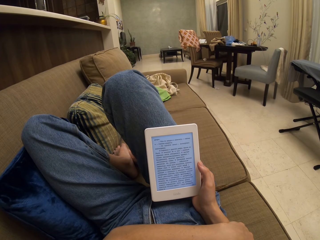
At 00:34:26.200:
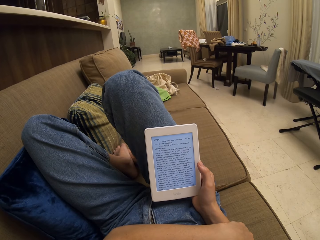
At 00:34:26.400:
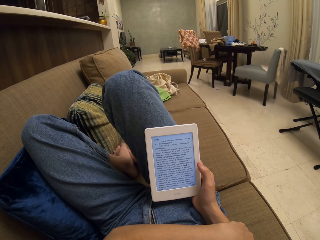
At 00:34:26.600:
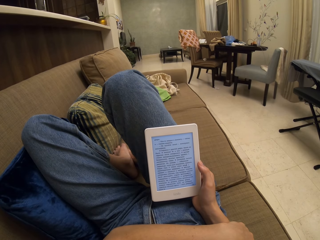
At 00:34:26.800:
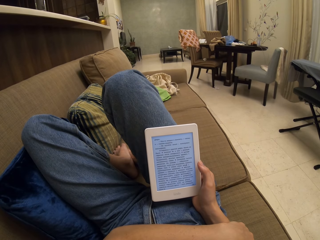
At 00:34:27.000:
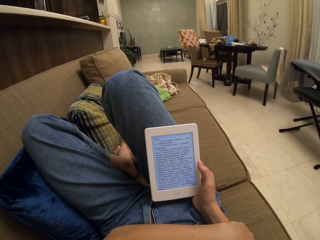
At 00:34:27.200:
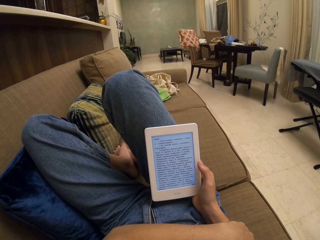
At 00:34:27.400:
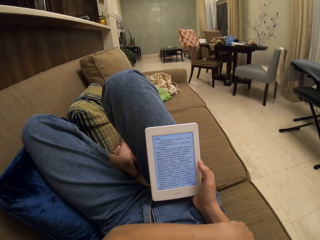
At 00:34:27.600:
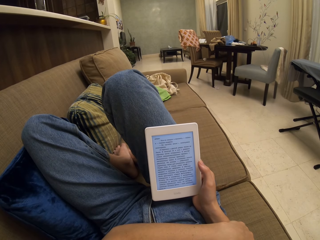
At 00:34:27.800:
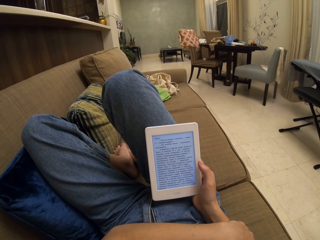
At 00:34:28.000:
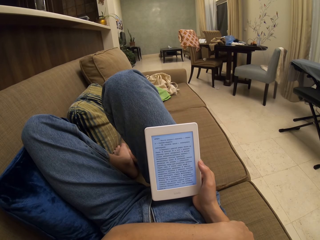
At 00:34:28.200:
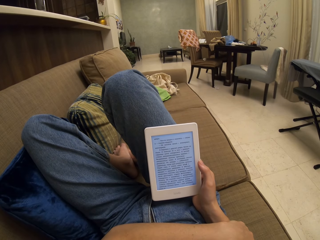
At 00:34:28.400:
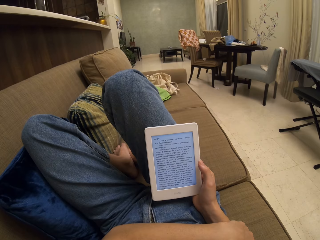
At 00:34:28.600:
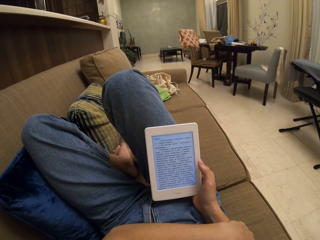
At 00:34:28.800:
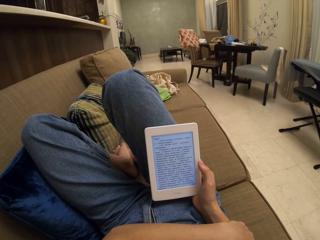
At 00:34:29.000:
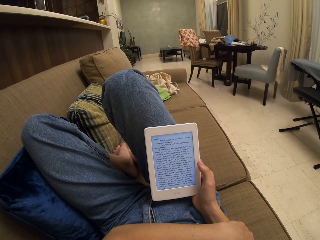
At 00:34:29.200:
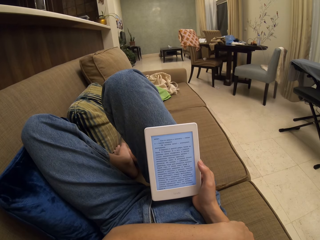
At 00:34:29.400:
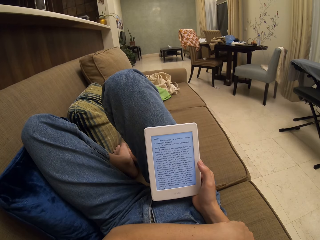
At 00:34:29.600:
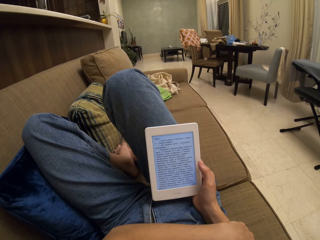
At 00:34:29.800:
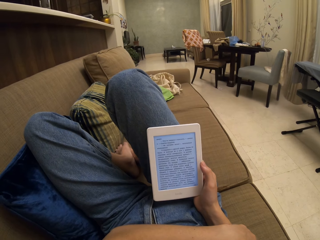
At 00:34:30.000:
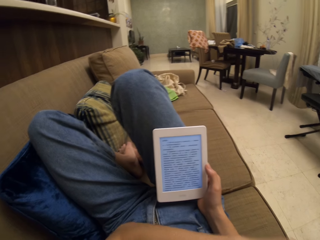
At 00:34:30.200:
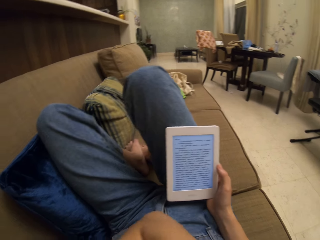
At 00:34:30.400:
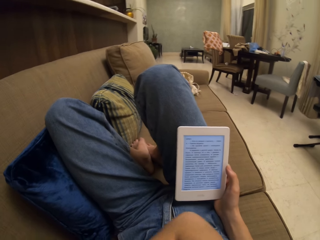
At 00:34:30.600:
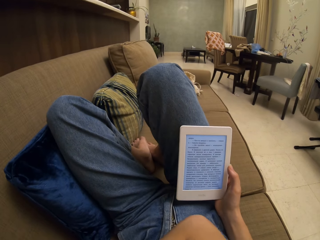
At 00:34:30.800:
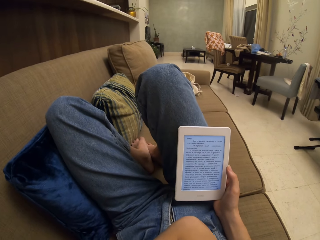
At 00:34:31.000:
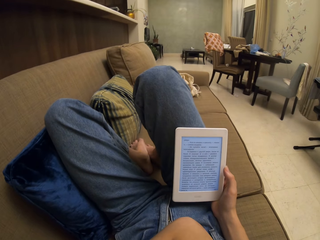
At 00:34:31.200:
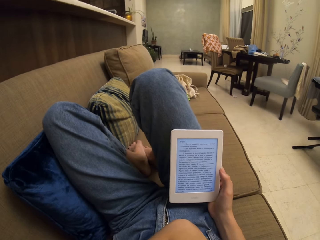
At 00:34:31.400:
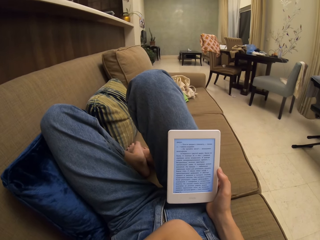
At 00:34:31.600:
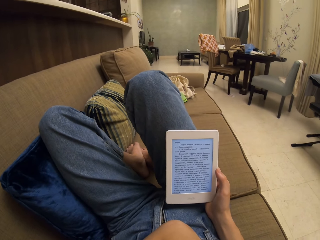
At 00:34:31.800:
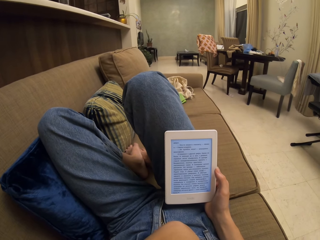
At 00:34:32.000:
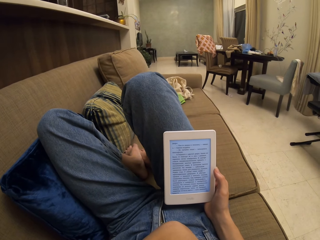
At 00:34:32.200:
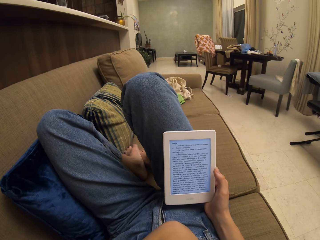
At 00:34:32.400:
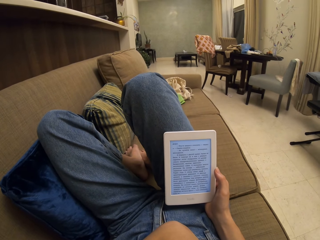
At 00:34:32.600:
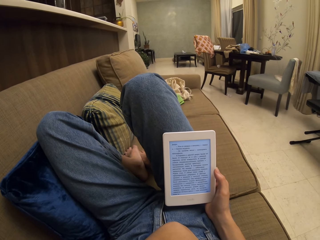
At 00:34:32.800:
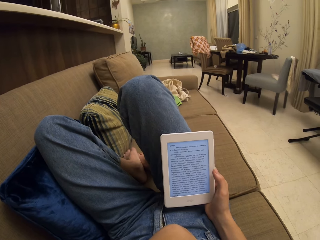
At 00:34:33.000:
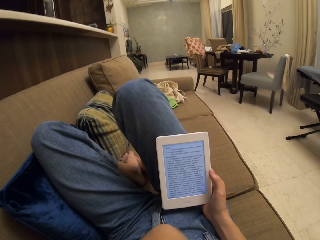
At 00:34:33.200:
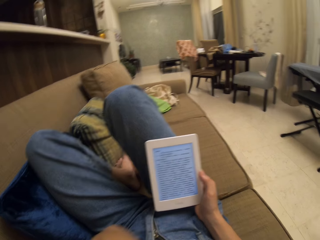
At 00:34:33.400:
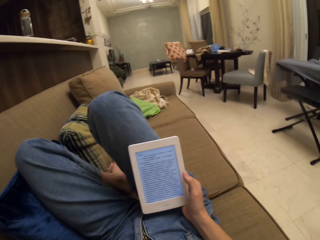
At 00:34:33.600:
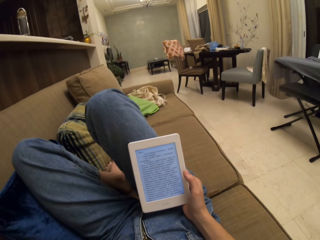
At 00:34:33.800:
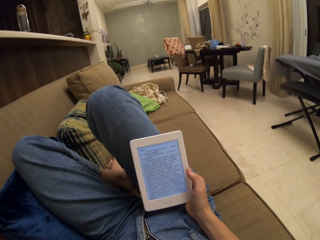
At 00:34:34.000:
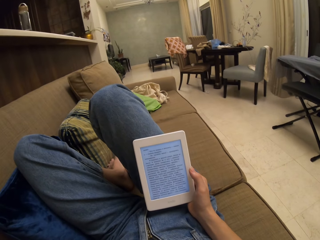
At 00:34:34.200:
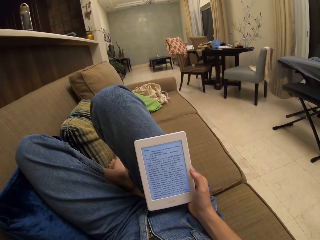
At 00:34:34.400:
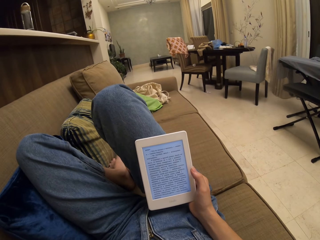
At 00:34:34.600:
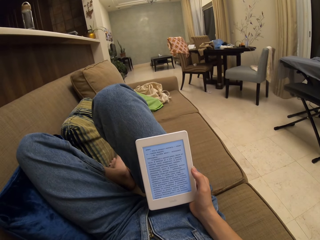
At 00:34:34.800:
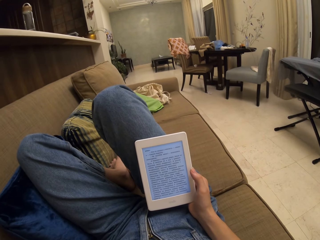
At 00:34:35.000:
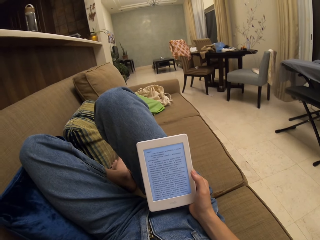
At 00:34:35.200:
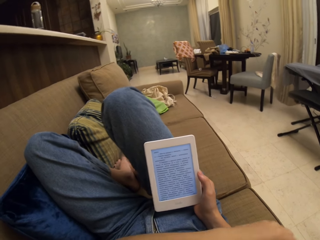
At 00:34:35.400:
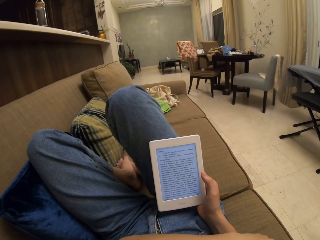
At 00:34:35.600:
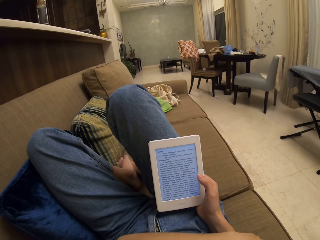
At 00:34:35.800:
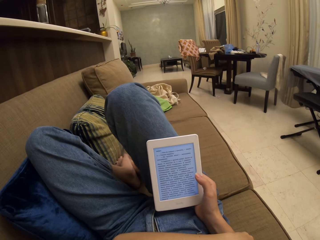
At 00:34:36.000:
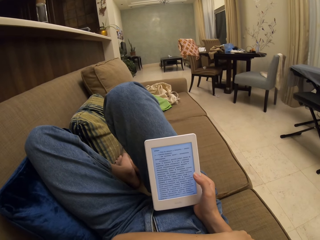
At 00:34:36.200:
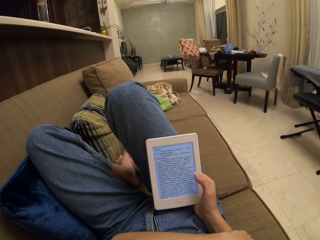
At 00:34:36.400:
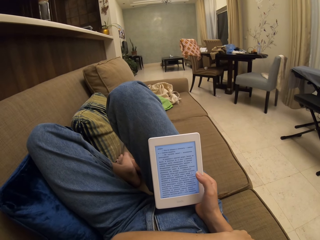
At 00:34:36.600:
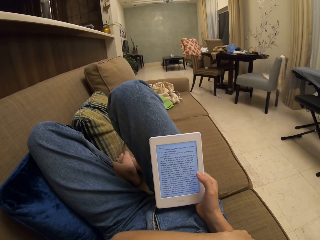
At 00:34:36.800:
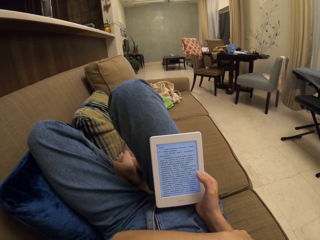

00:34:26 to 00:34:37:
The camera wearer raises the arm.

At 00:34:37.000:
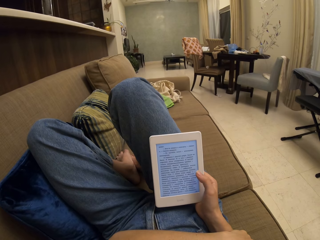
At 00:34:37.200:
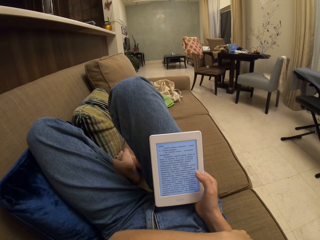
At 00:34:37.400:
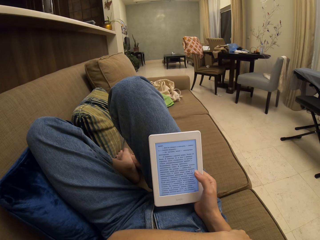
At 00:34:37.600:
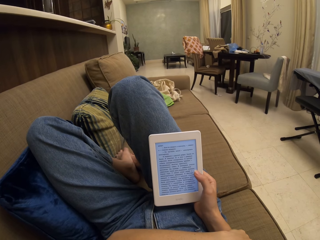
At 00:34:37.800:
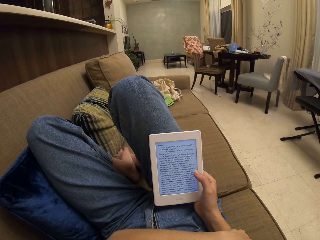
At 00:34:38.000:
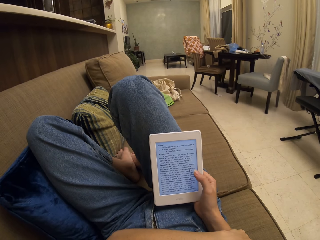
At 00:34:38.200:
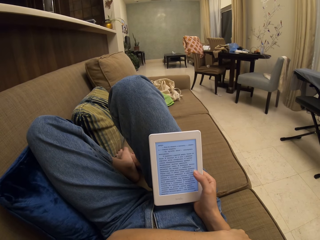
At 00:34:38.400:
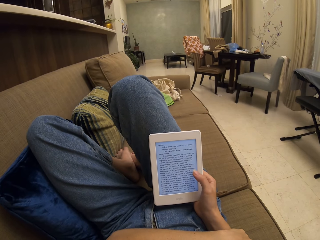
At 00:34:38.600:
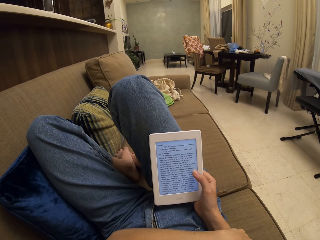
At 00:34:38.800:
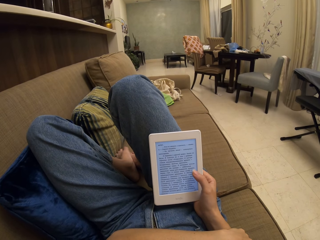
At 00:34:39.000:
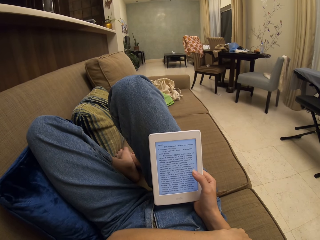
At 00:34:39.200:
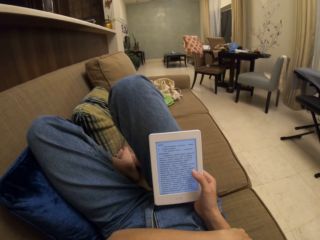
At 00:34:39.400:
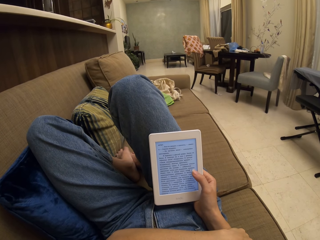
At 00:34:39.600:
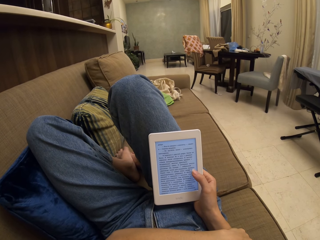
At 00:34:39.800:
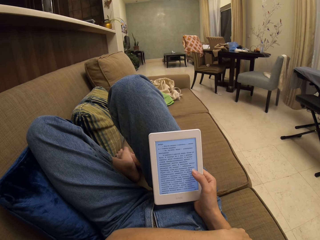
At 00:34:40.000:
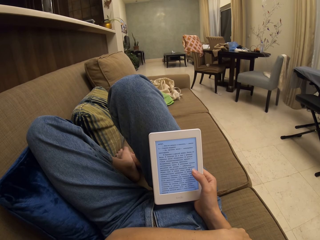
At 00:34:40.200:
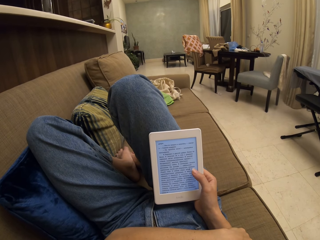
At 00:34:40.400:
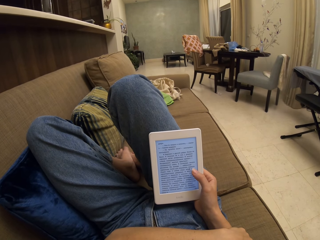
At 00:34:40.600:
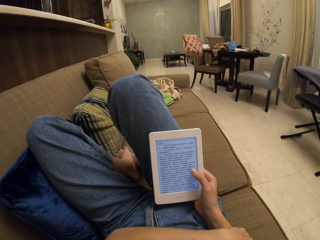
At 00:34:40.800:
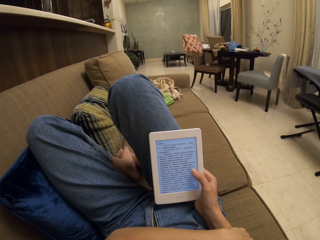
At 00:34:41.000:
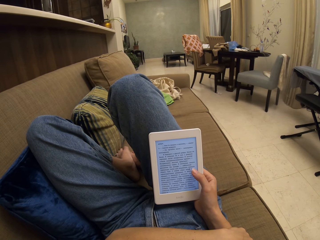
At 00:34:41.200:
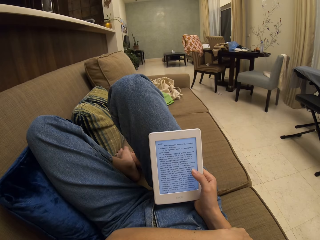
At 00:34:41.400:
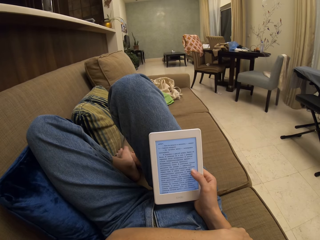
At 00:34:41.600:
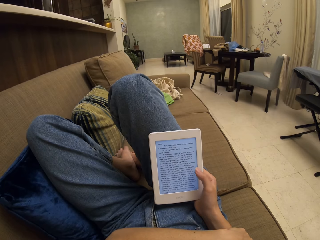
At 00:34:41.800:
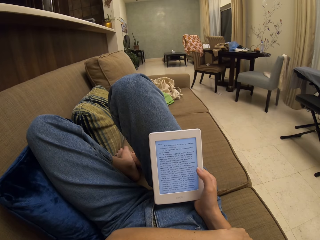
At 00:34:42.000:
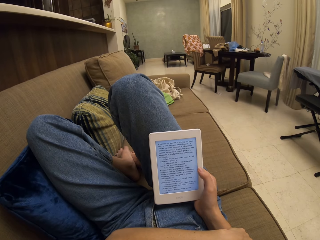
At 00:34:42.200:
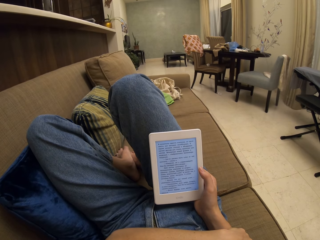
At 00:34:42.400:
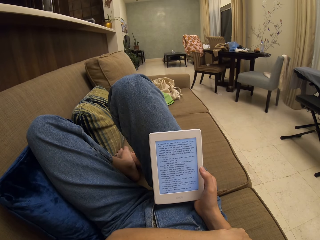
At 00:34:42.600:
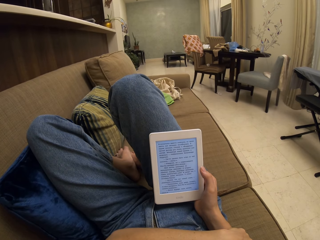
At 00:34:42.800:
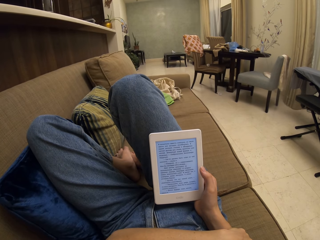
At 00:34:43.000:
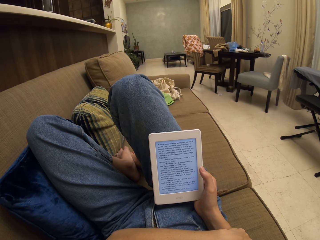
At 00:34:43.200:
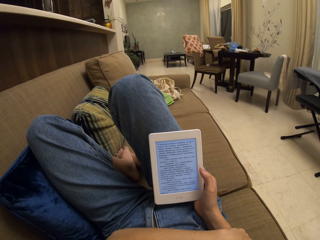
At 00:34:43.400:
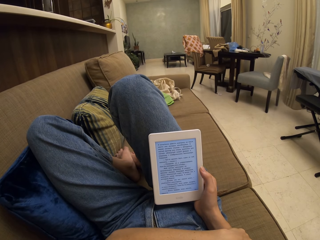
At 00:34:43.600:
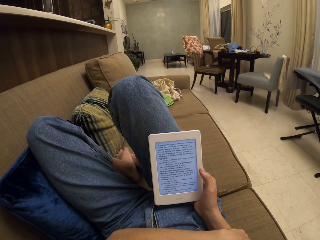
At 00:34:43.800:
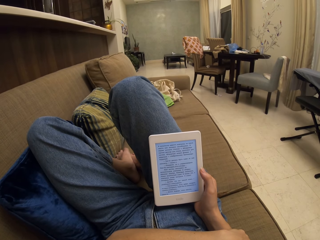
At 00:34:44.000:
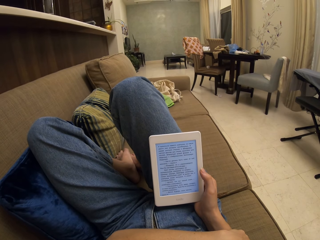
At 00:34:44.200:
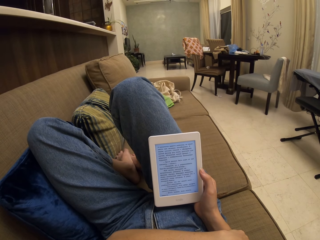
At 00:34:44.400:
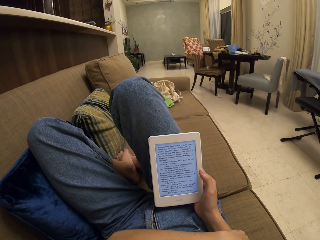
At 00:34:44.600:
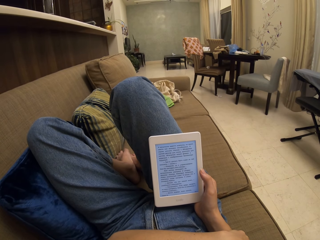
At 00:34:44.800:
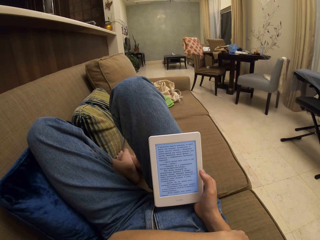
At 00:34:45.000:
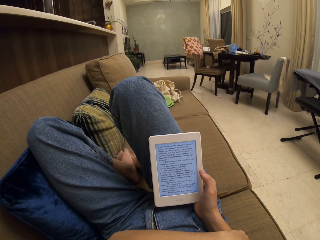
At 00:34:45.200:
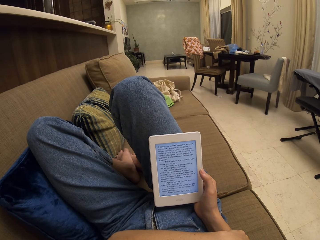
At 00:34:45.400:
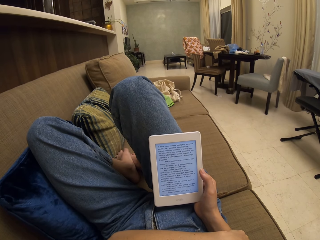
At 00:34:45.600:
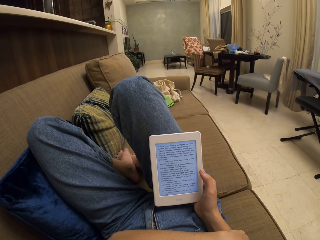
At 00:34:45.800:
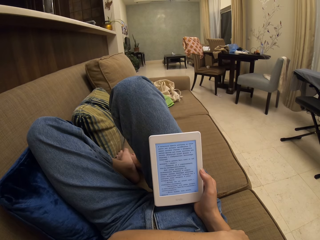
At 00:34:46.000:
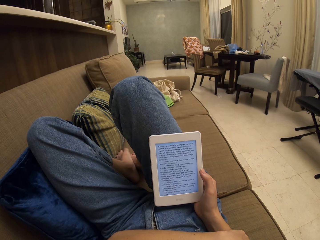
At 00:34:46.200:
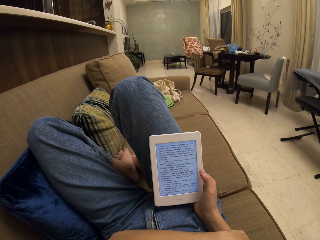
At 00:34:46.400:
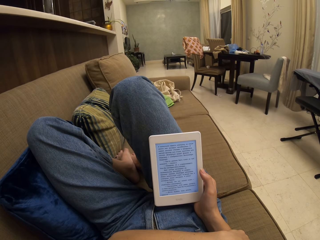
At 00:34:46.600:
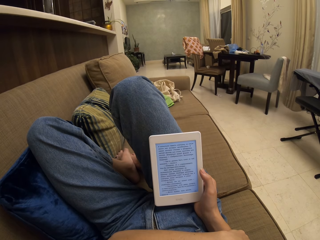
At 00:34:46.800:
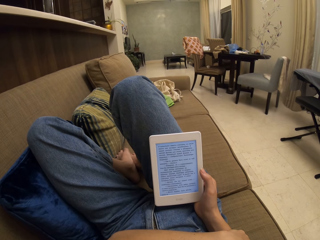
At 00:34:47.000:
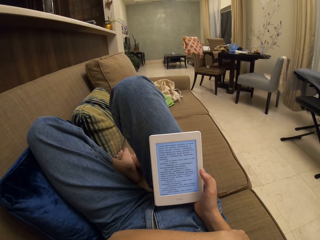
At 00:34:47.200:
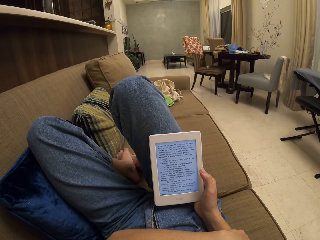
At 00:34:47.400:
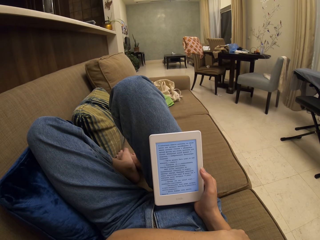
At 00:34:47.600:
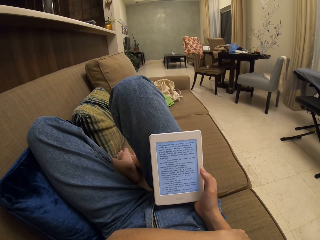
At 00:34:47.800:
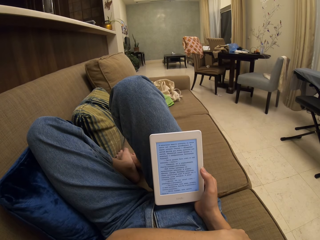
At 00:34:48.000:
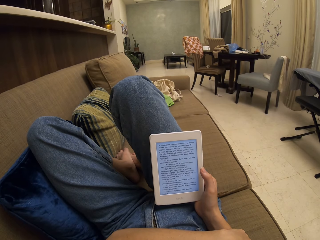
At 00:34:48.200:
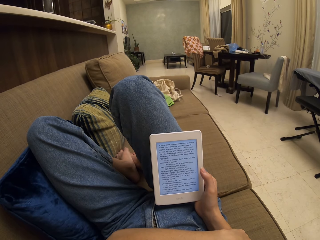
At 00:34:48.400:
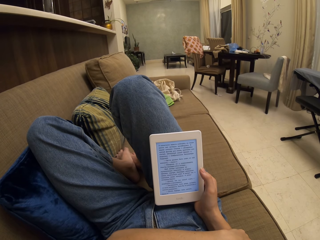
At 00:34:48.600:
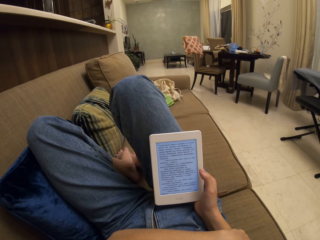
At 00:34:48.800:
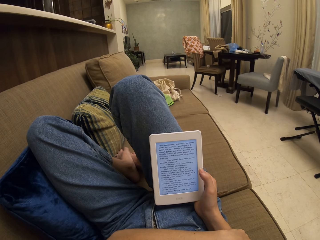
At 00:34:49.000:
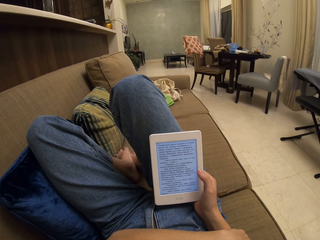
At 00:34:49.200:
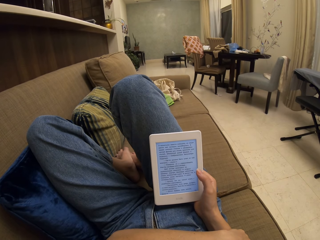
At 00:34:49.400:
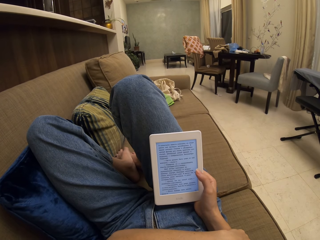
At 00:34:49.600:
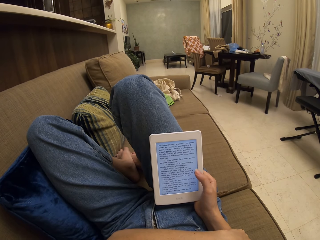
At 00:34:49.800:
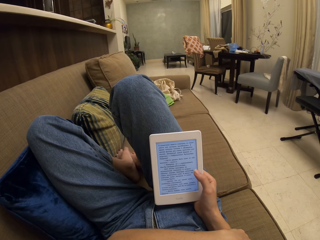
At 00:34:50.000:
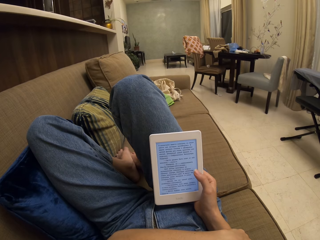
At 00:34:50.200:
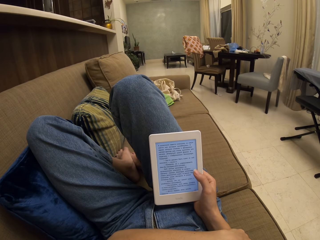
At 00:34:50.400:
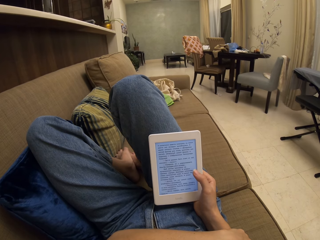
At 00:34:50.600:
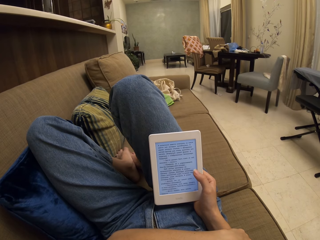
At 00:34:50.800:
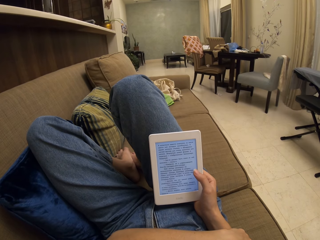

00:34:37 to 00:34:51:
The camera wearer taps on the tablet screen. They read a book on the tablet.
